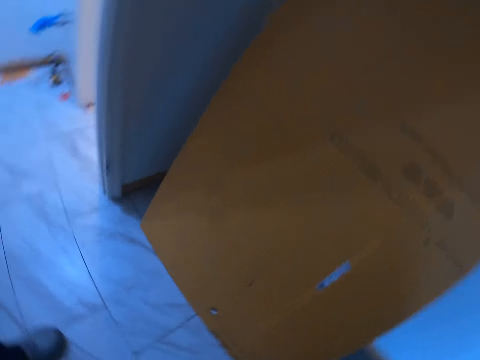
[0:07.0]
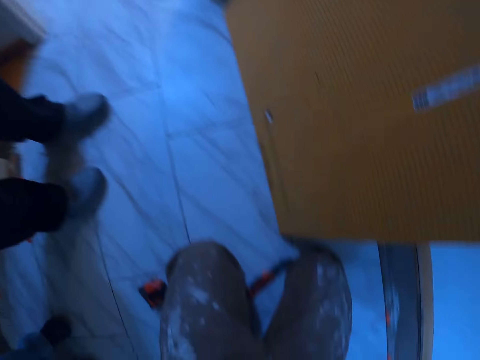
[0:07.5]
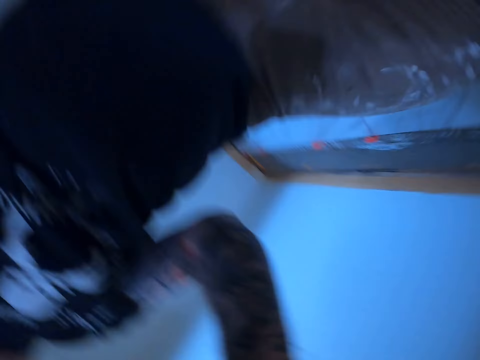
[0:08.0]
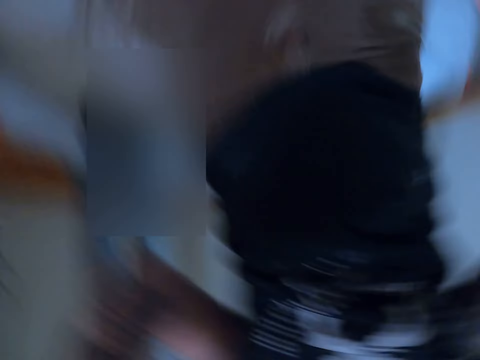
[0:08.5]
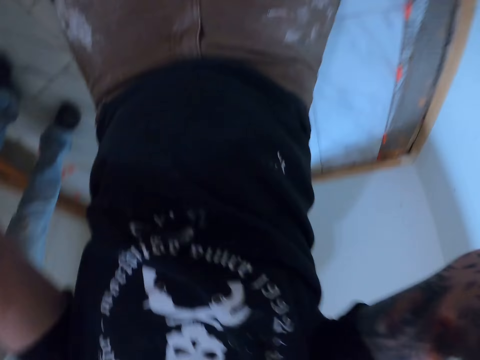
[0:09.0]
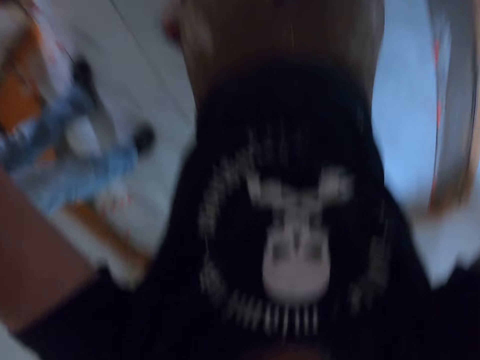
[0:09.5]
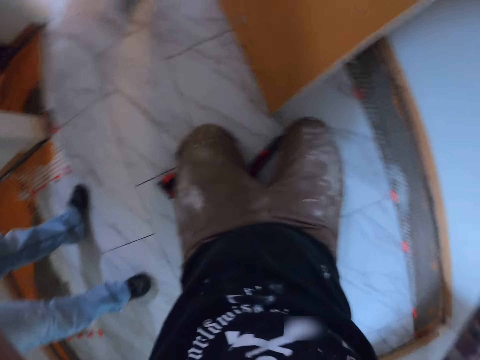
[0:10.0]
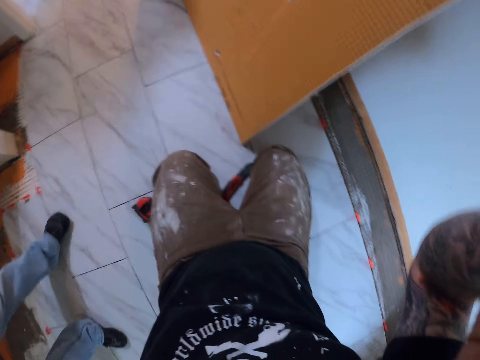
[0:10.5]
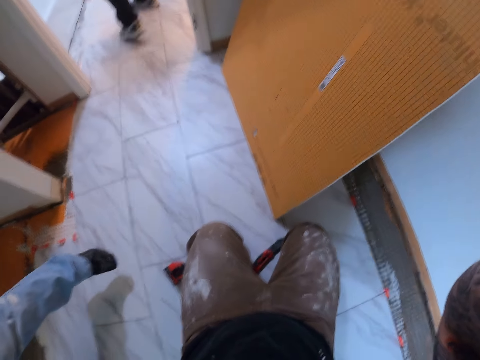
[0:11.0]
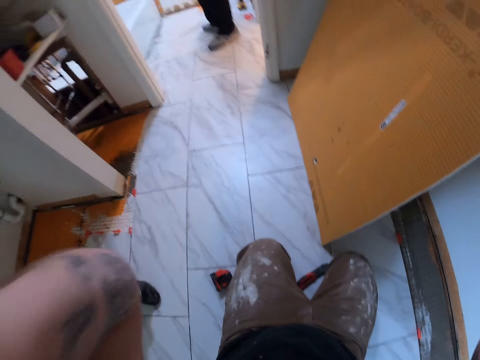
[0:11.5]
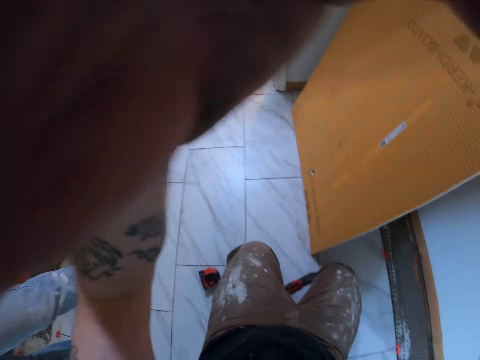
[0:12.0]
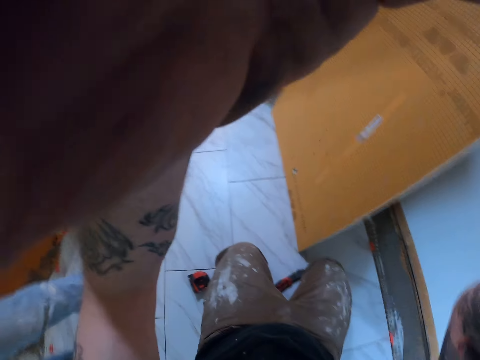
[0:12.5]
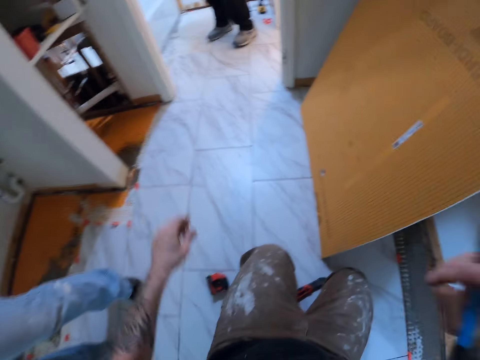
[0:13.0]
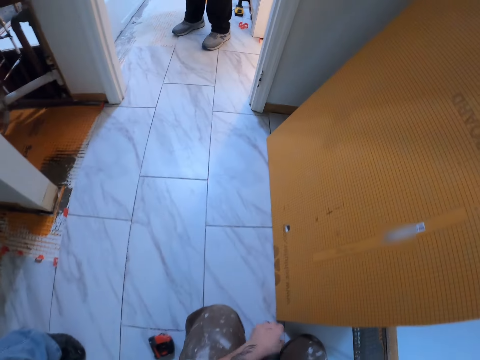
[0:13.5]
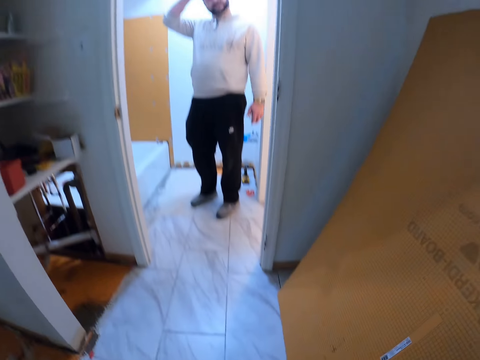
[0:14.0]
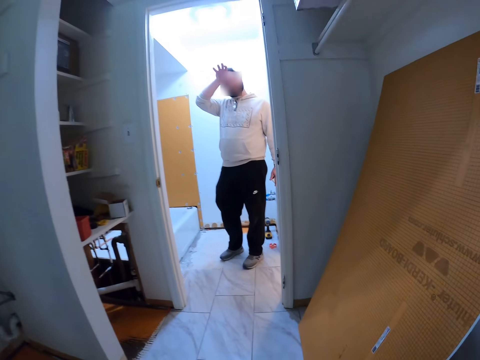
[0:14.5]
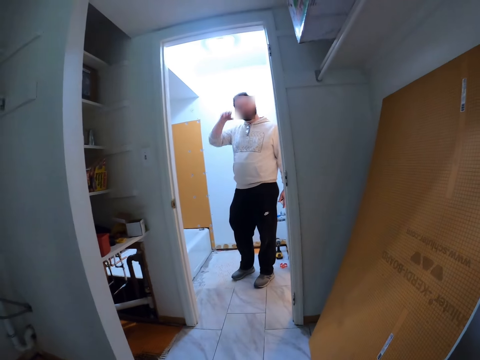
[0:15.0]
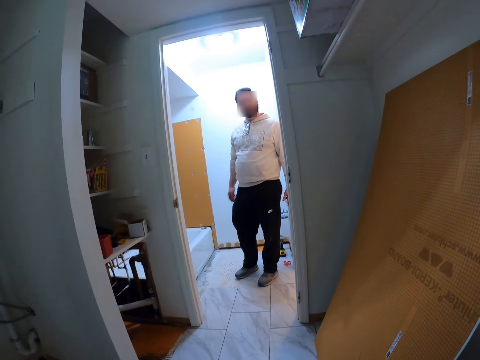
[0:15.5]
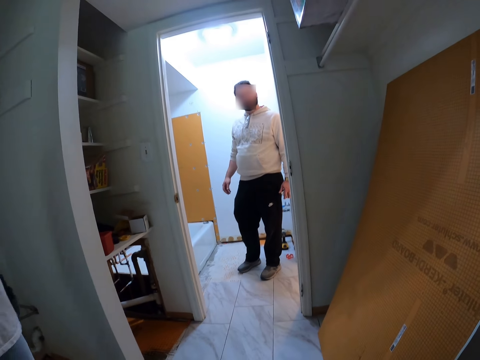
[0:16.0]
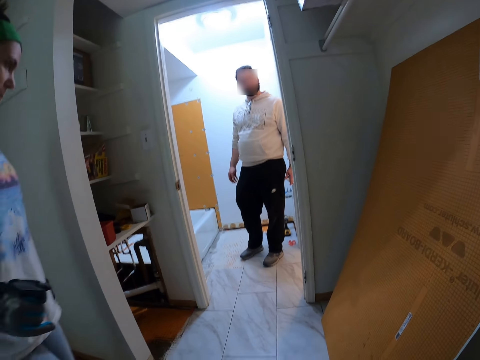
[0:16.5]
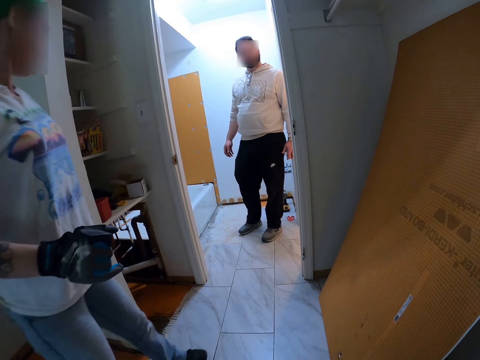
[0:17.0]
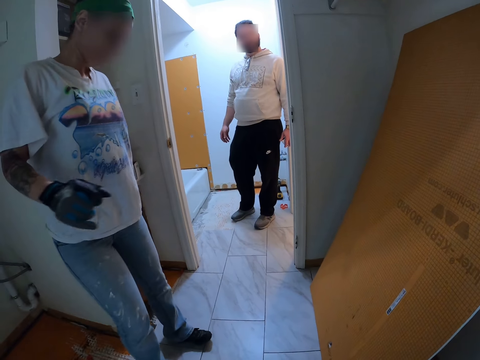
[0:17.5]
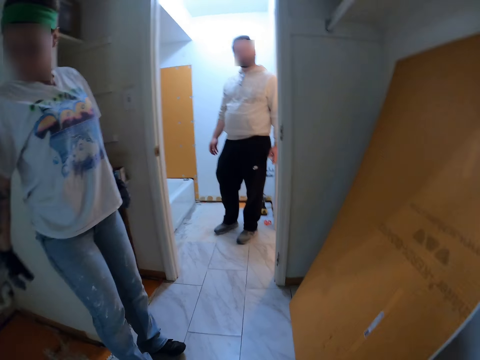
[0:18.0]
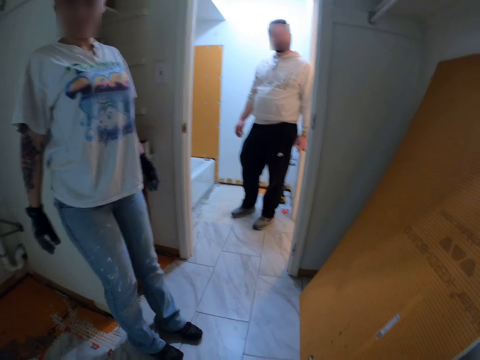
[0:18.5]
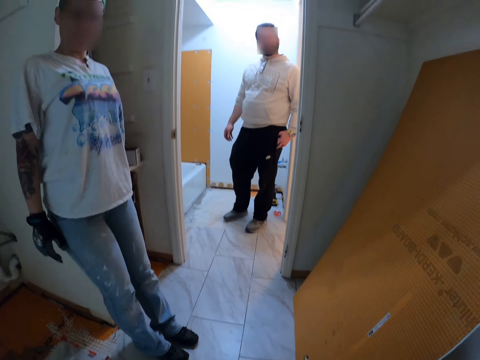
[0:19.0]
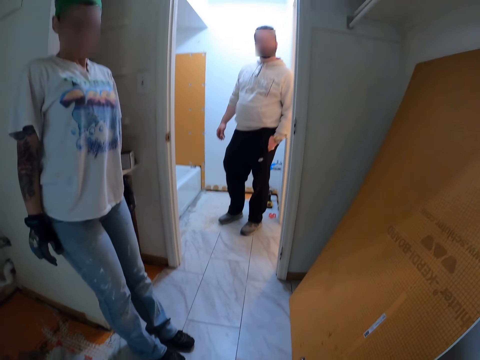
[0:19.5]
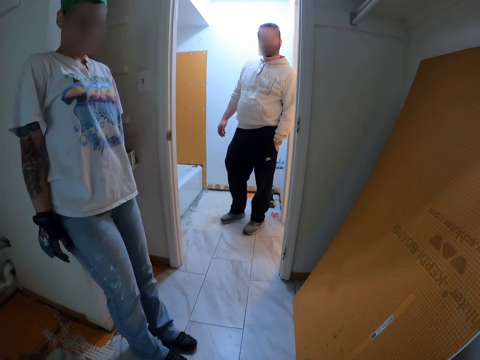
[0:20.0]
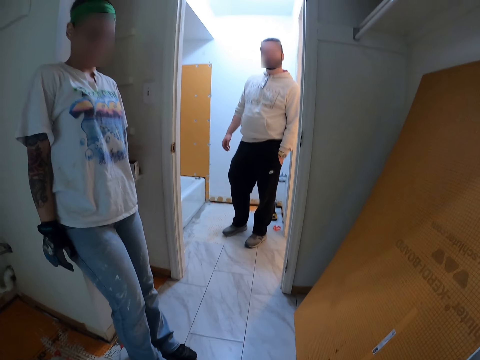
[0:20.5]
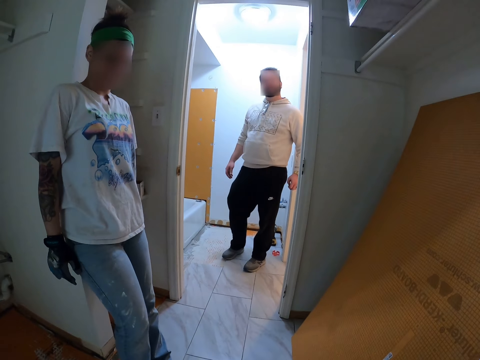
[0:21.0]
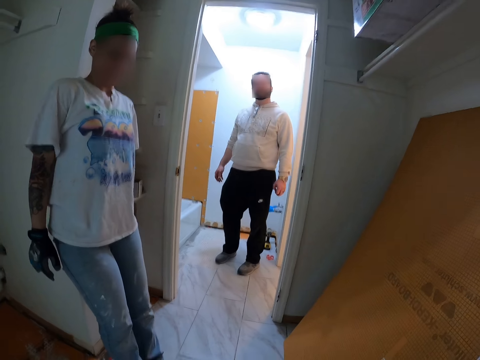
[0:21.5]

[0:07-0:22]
The camera wearer adjusts the camera on his head.

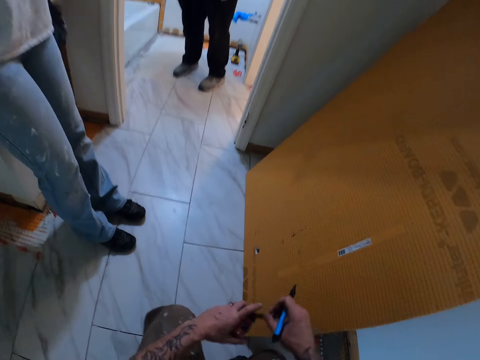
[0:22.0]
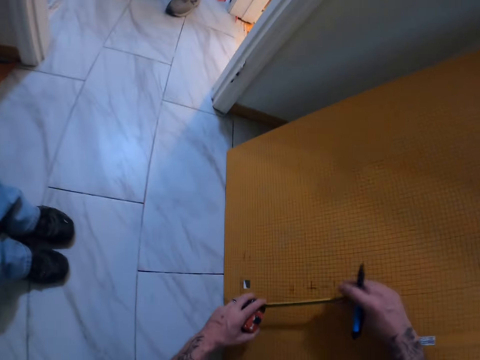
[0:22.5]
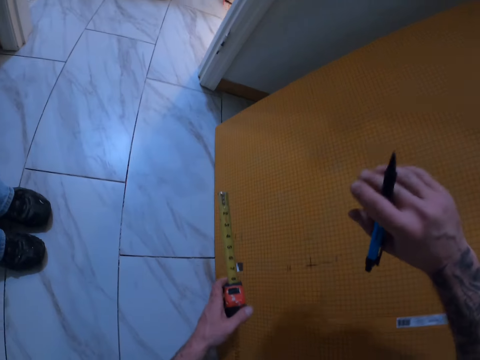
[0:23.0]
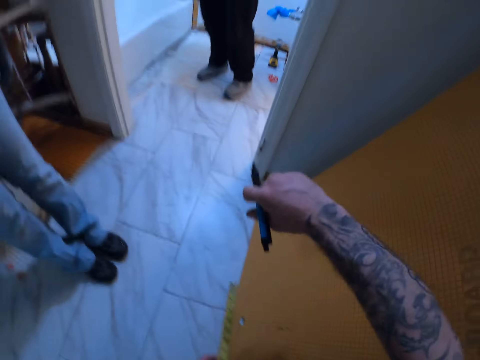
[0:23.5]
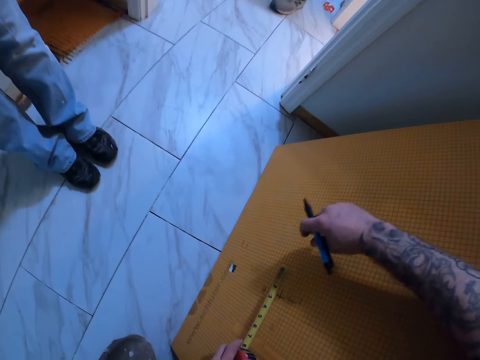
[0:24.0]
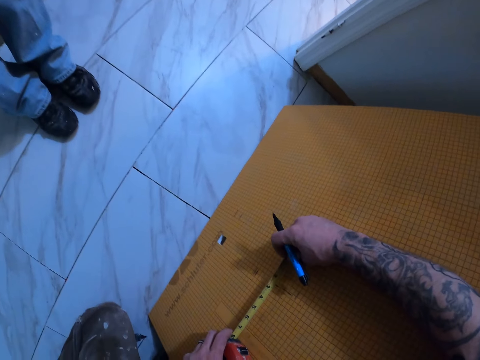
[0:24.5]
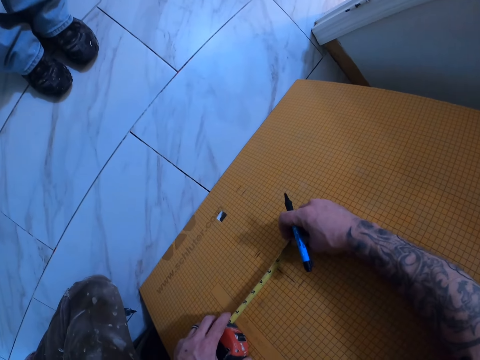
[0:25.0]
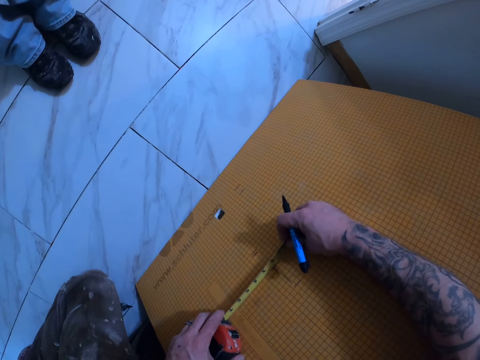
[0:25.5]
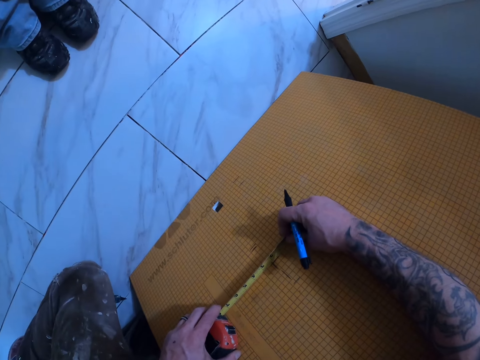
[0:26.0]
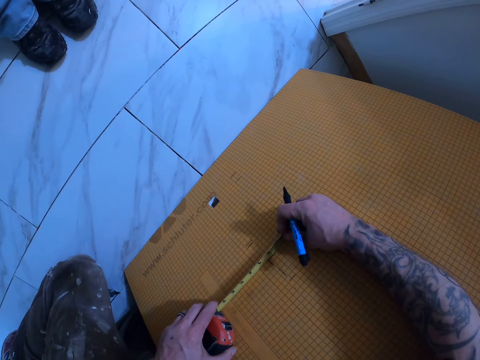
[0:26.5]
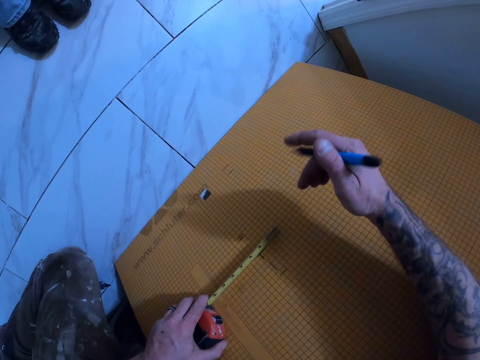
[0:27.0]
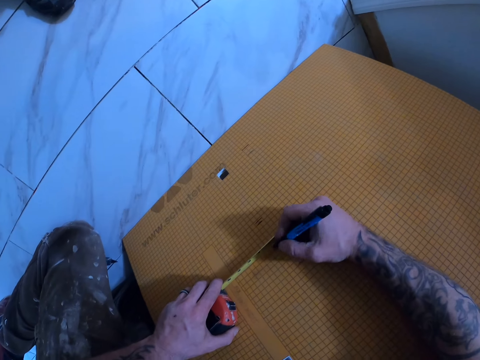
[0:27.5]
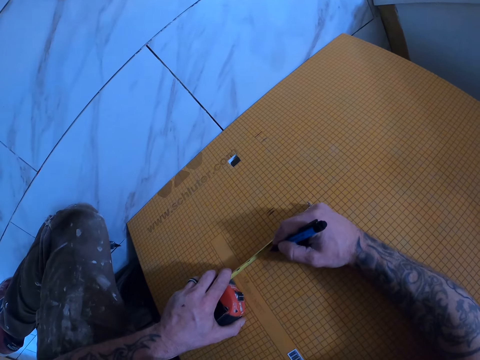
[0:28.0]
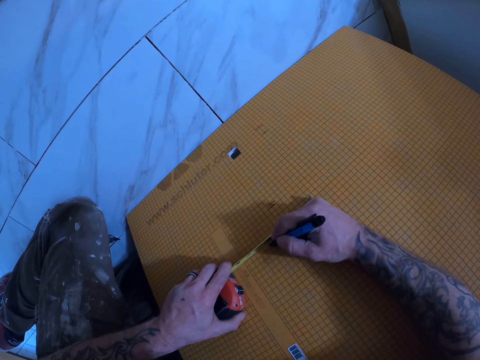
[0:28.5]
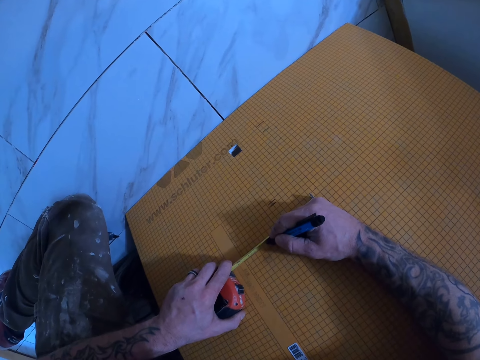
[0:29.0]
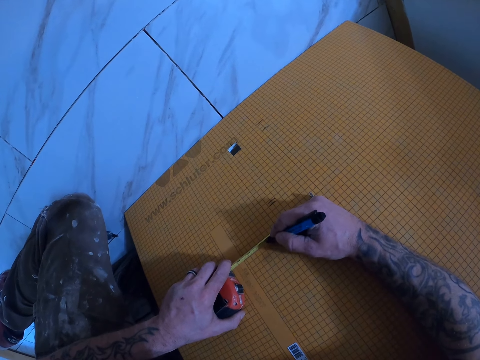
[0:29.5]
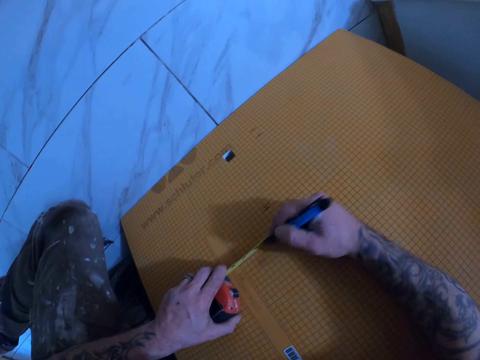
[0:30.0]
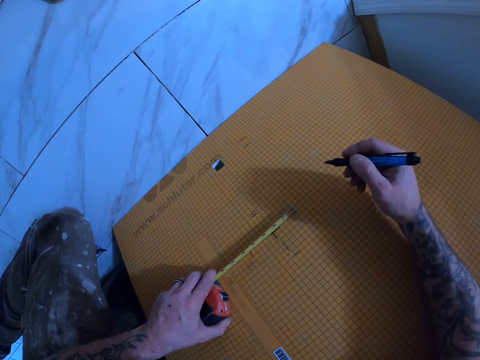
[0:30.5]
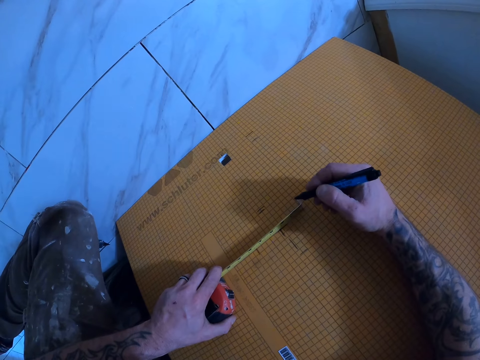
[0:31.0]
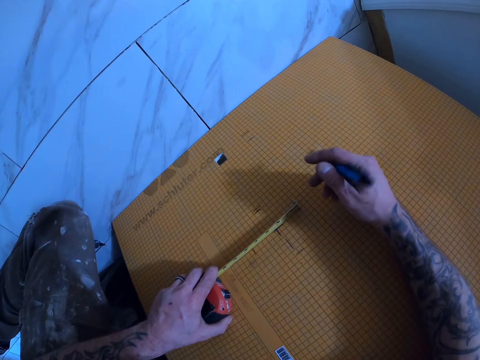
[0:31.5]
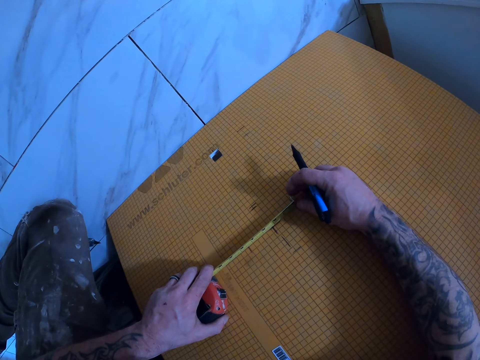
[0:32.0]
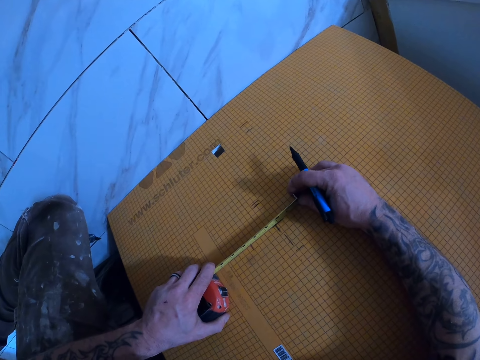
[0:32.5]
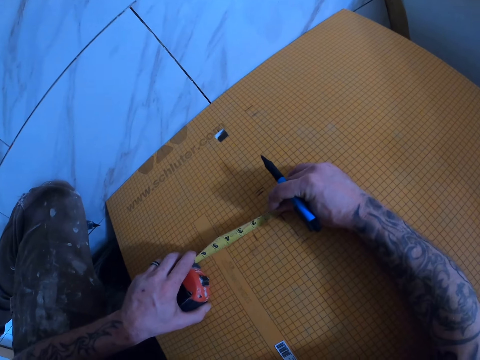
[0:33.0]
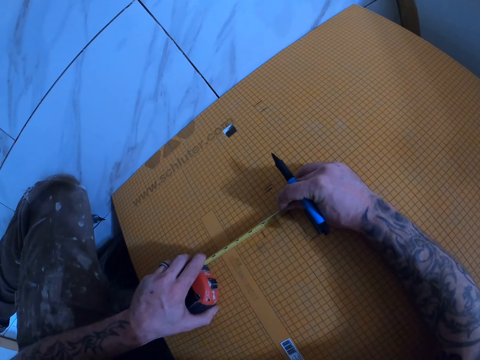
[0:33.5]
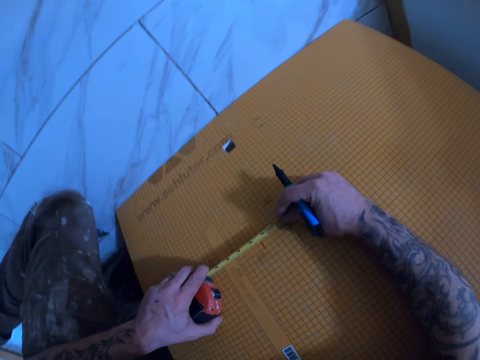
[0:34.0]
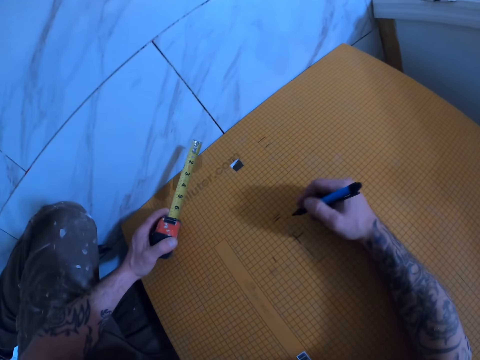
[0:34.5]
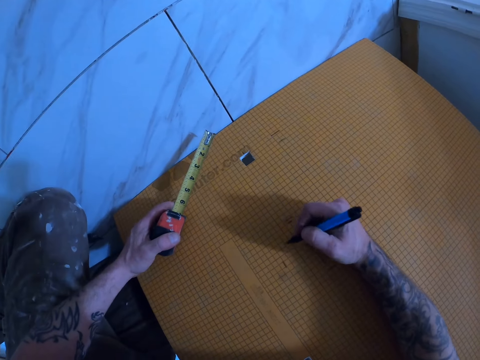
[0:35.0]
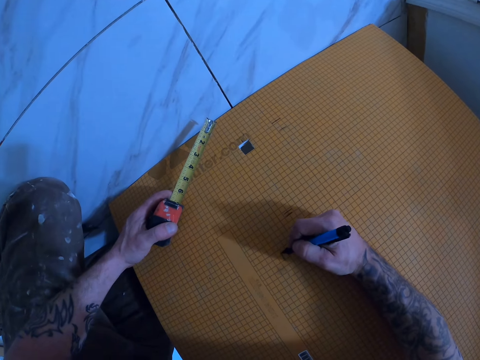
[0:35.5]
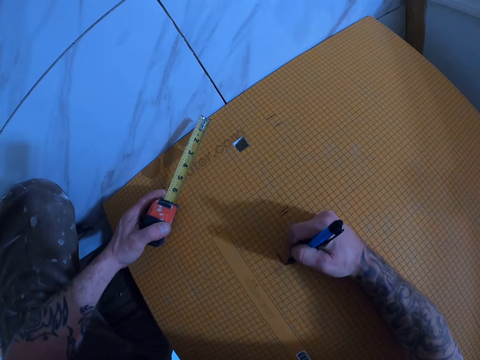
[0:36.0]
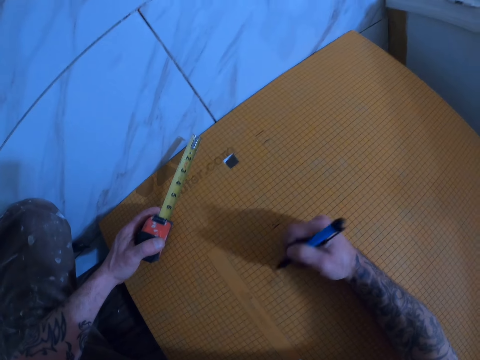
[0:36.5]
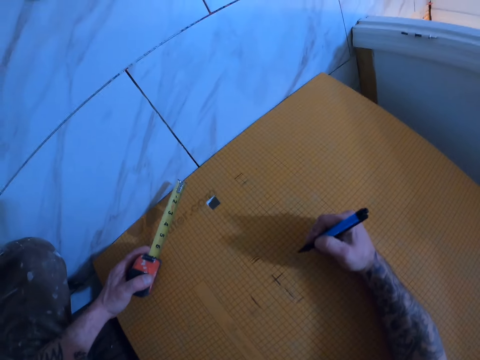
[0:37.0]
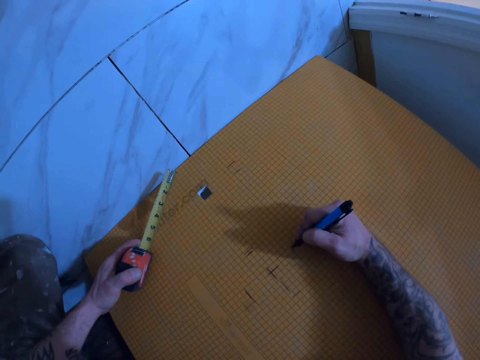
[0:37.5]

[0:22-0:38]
The camera wearer measures the tile backer board with the tape measure. They mark the tile backer board with the pen.
